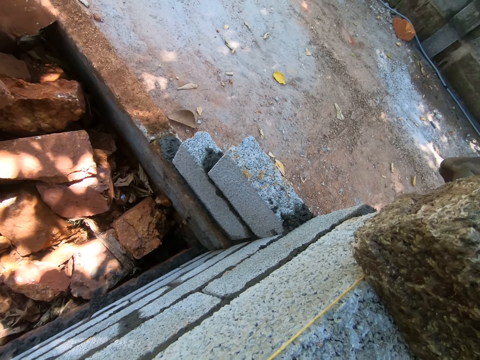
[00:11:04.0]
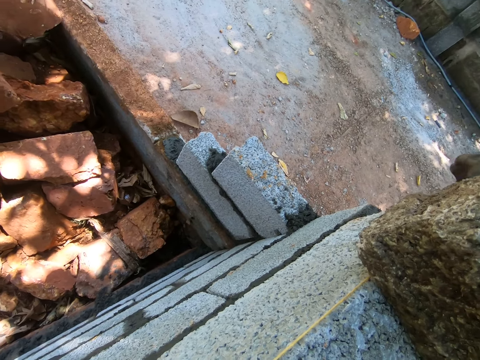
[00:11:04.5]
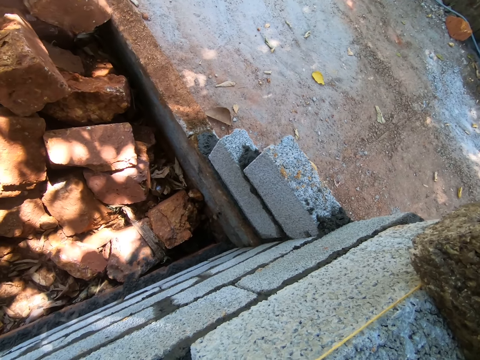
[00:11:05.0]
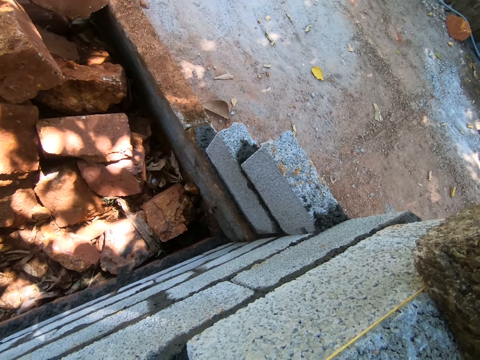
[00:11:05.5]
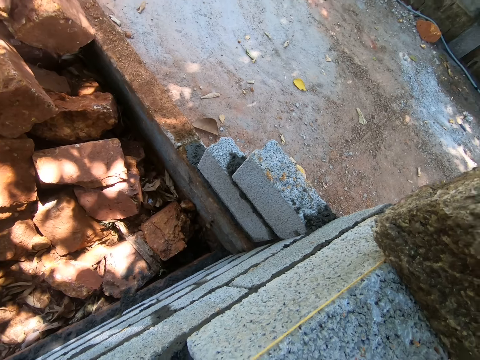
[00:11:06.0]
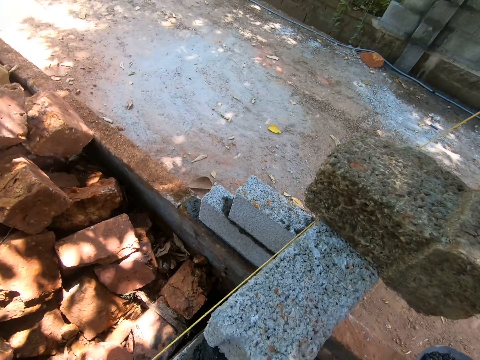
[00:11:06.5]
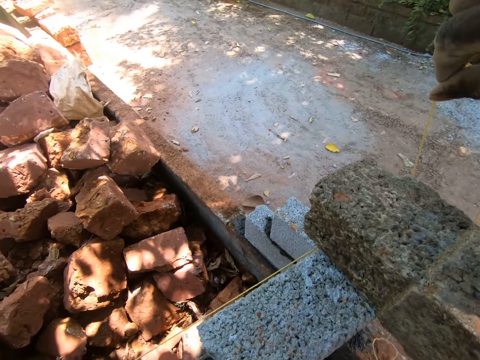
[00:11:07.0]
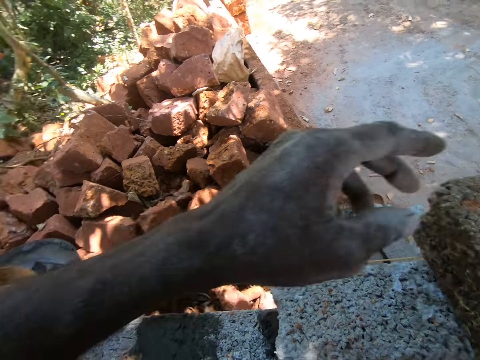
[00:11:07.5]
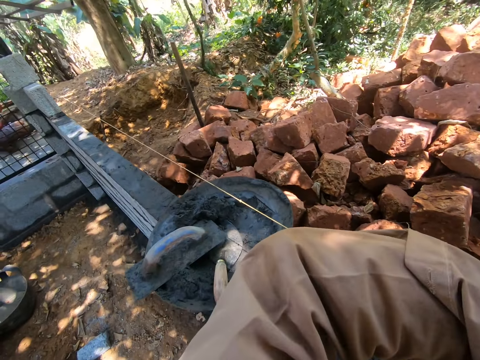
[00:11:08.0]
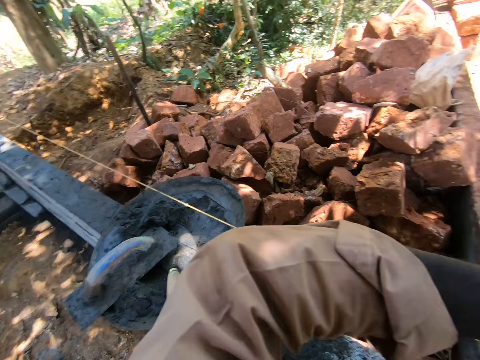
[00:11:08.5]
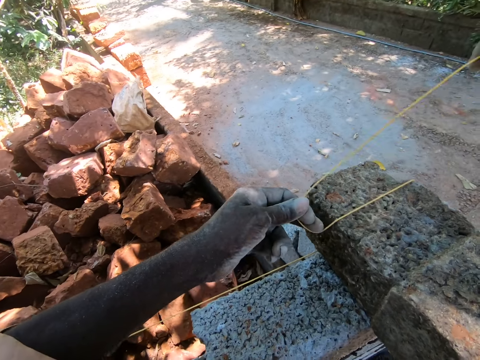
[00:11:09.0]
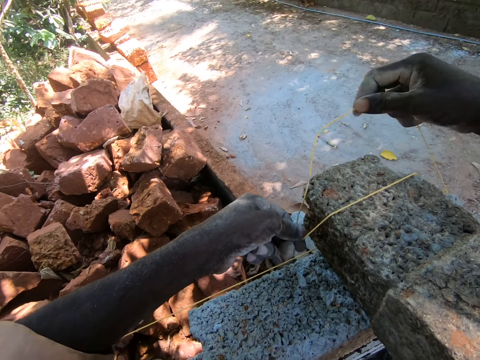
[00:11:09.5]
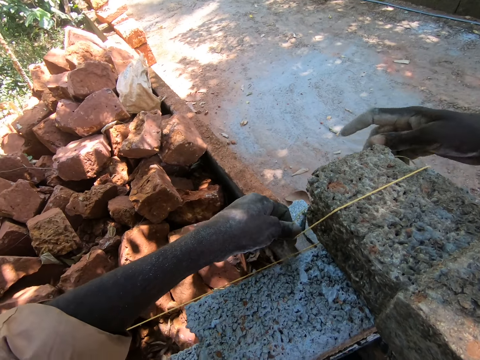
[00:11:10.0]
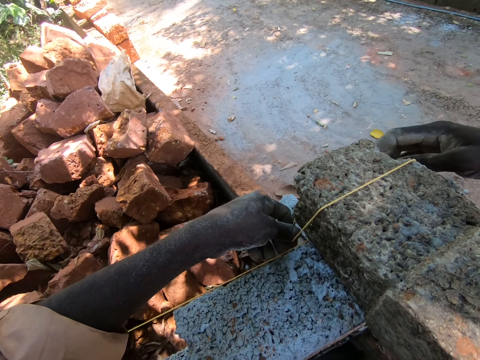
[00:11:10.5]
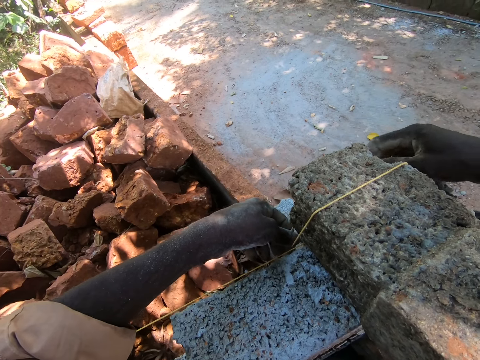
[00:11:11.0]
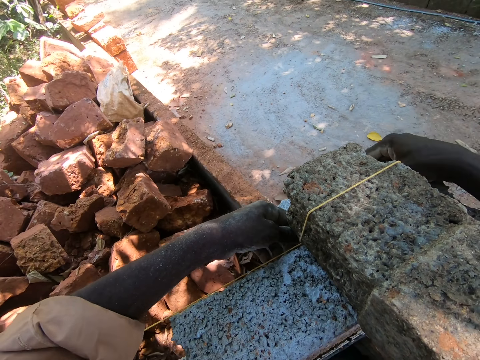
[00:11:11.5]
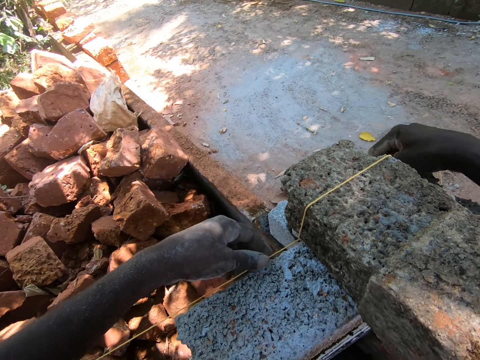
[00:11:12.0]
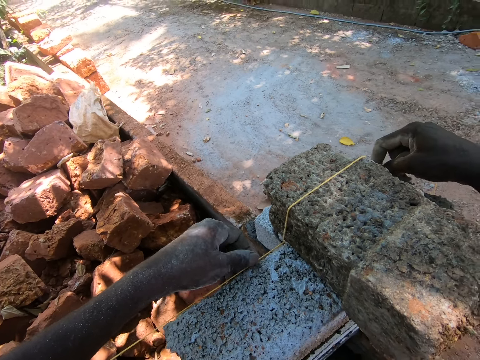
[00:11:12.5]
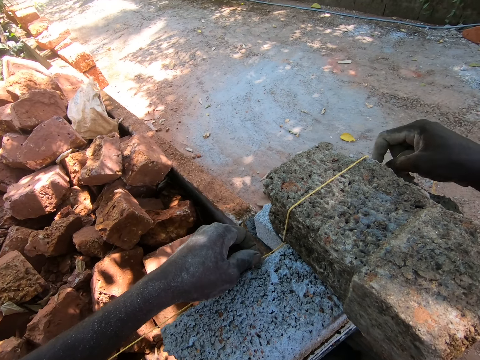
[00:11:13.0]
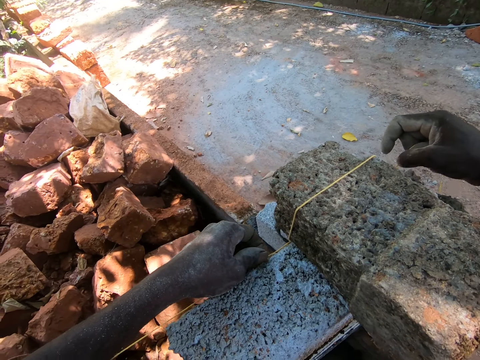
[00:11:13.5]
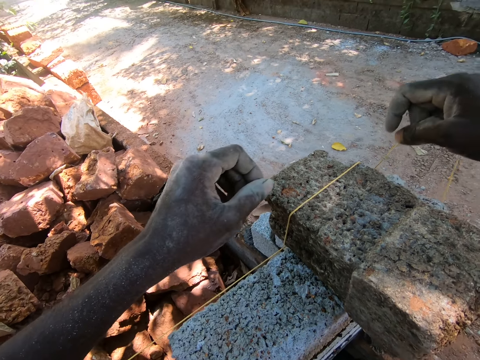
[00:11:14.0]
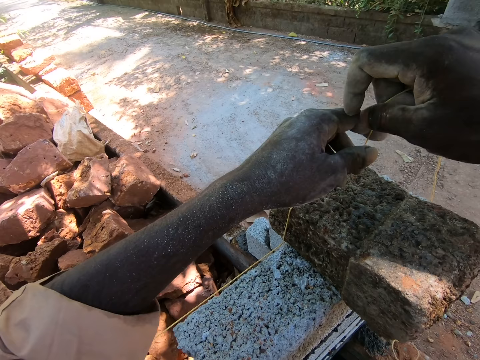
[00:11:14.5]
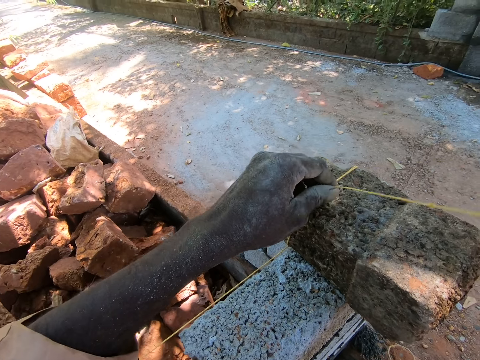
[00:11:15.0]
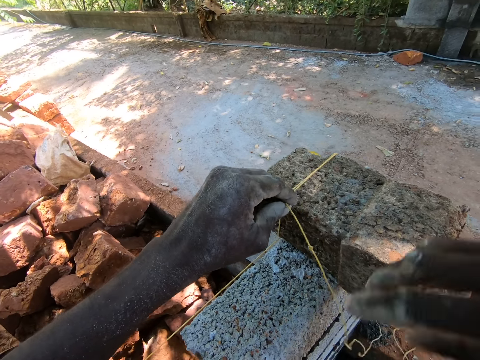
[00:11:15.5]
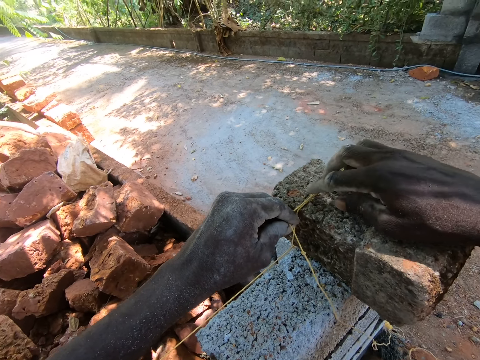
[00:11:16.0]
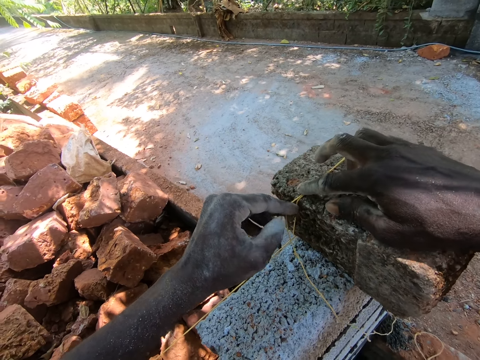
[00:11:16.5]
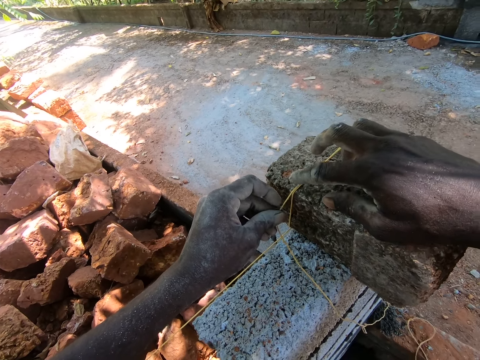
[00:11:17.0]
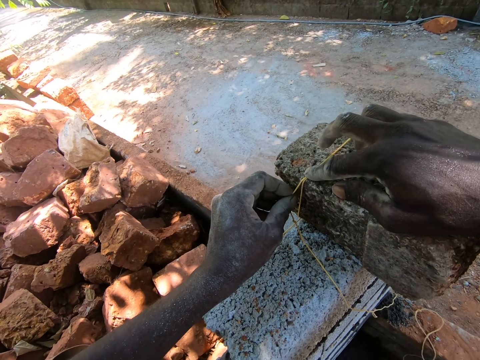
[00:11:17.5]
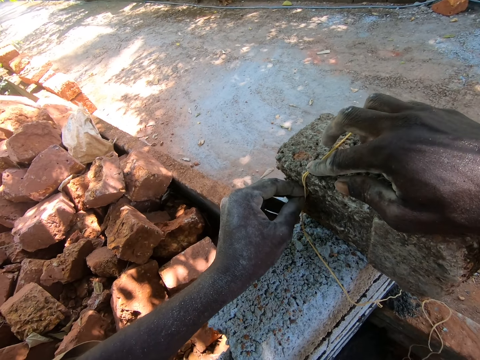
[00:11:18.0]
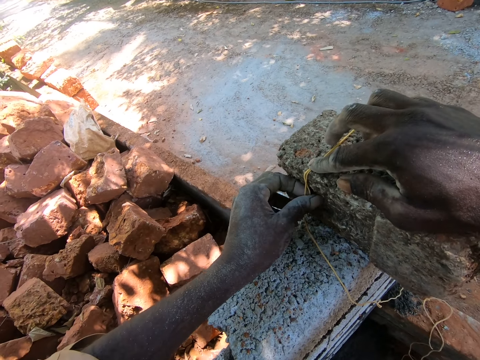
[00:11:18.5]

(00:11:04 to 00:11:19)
The camera wearer stares around. They measure the wall with a rope. They pull the string. They tie the string on the stone.

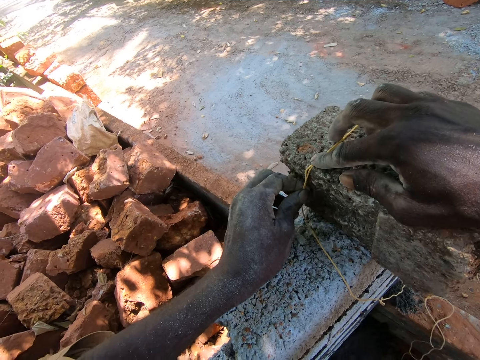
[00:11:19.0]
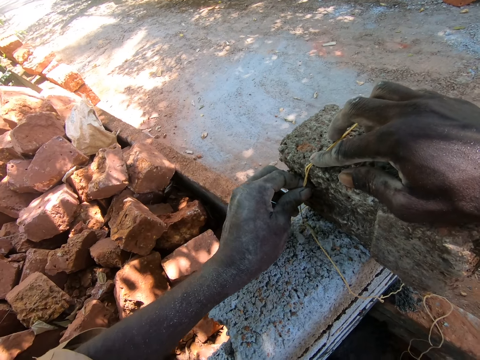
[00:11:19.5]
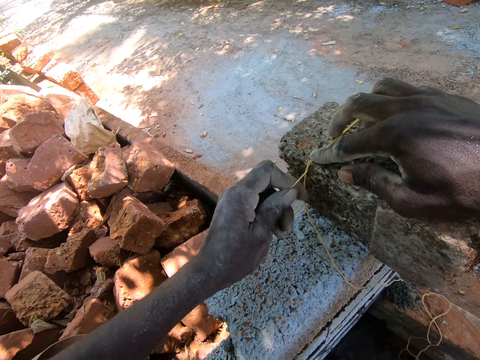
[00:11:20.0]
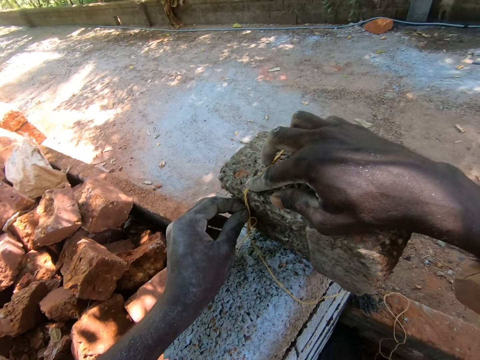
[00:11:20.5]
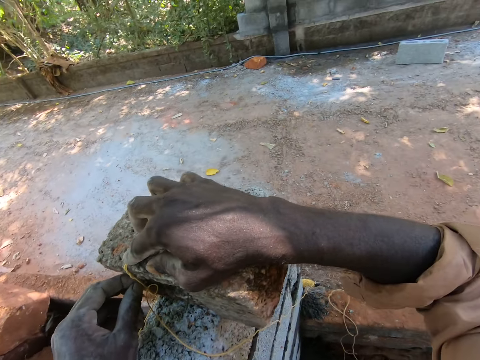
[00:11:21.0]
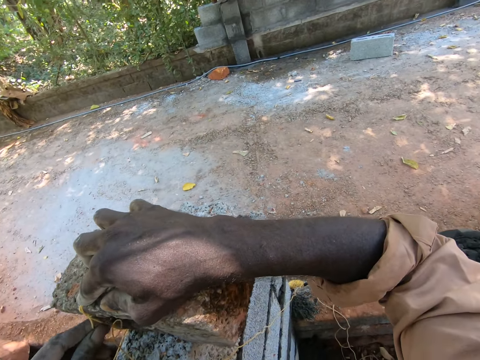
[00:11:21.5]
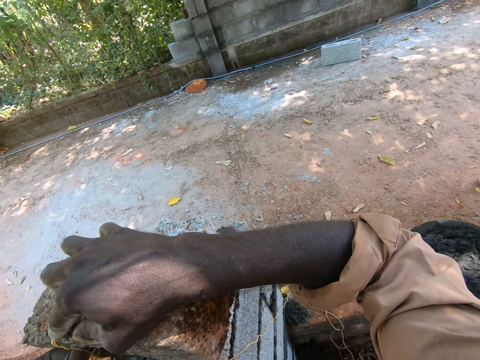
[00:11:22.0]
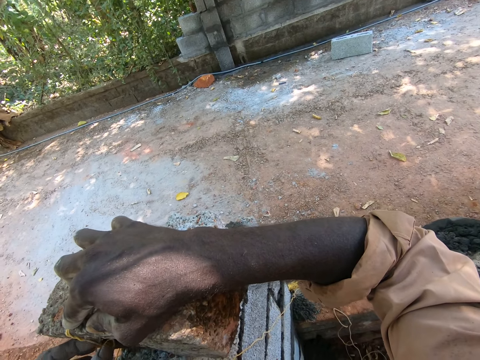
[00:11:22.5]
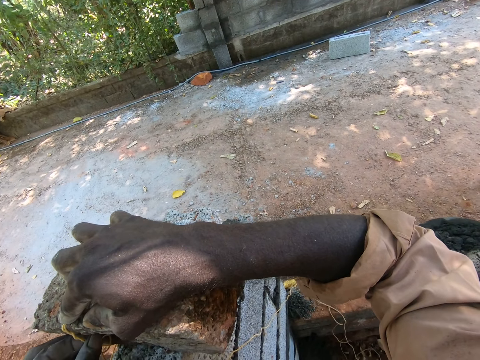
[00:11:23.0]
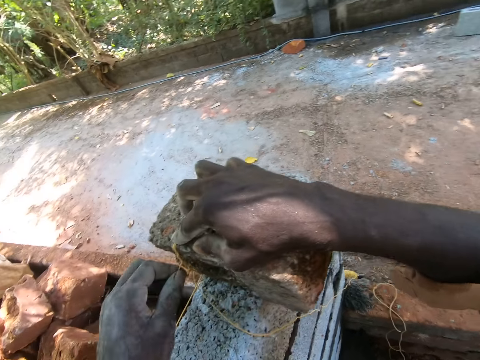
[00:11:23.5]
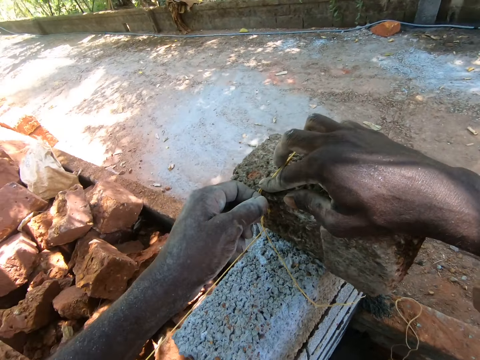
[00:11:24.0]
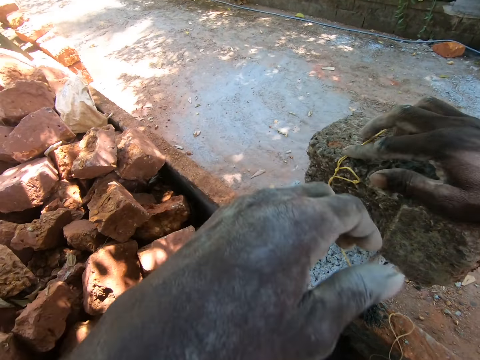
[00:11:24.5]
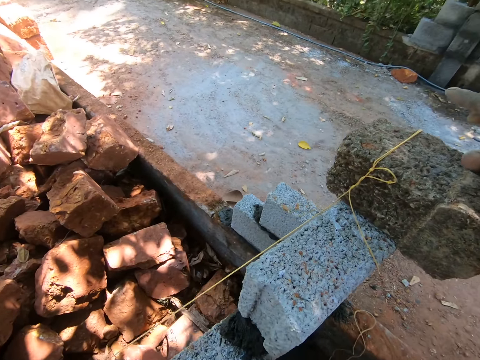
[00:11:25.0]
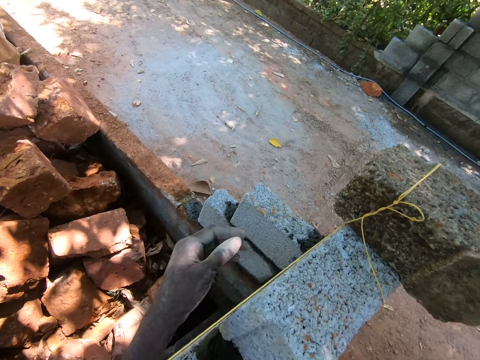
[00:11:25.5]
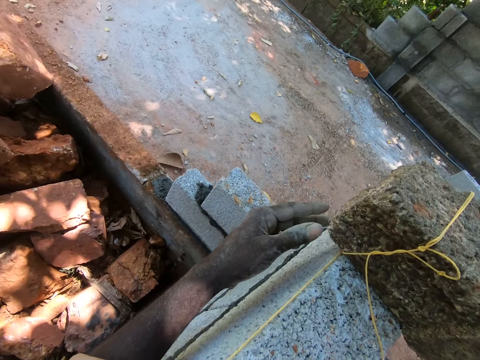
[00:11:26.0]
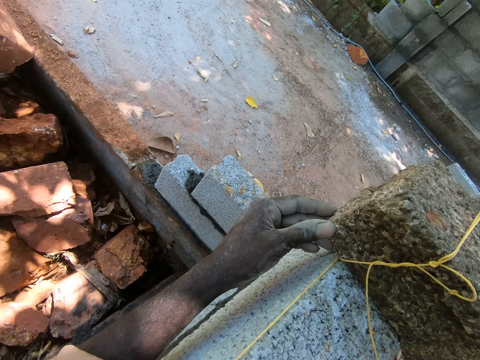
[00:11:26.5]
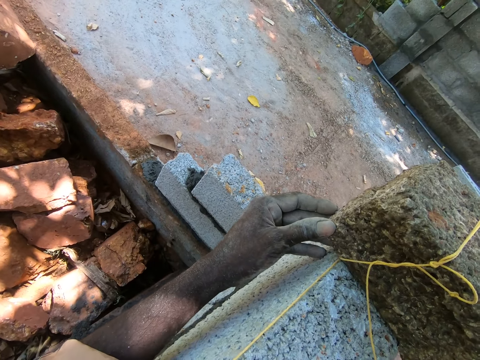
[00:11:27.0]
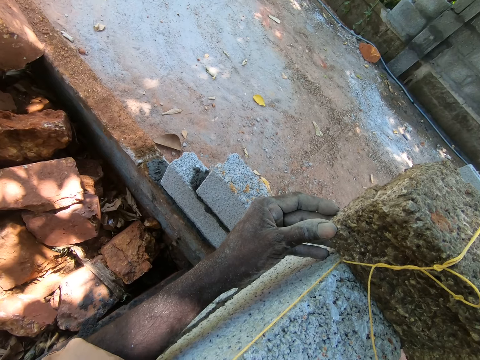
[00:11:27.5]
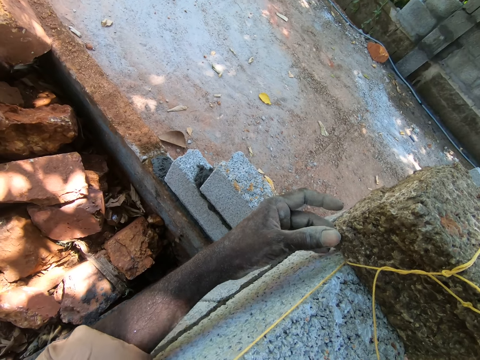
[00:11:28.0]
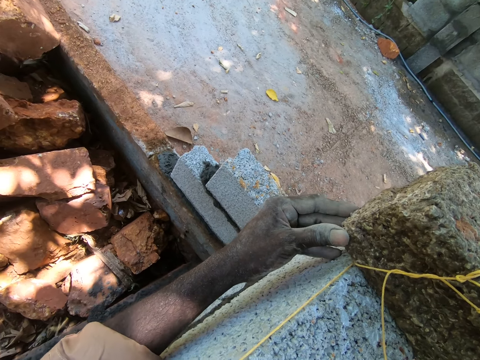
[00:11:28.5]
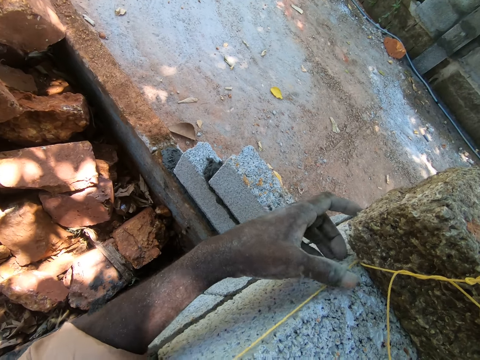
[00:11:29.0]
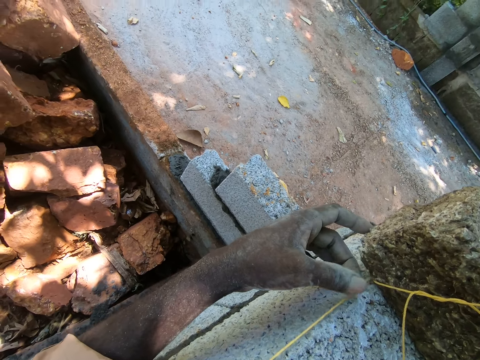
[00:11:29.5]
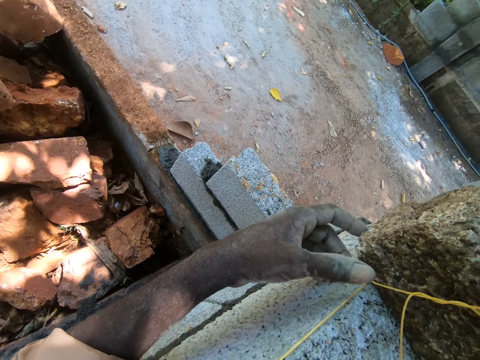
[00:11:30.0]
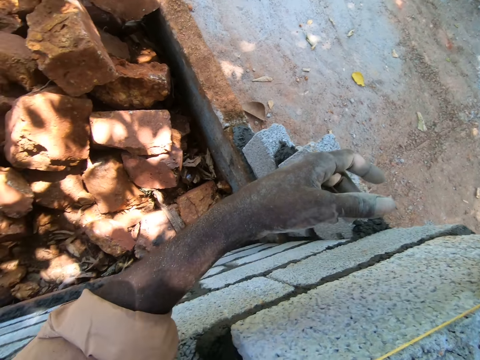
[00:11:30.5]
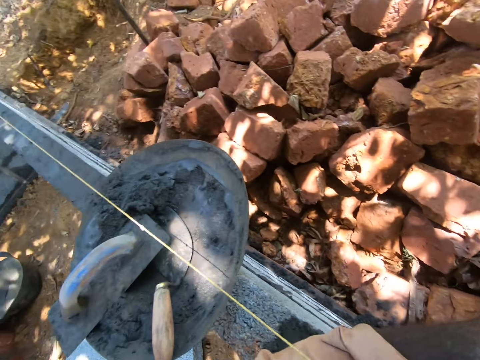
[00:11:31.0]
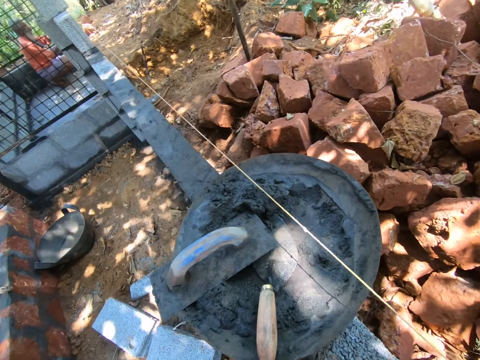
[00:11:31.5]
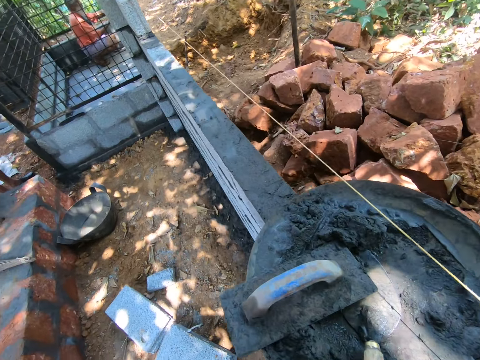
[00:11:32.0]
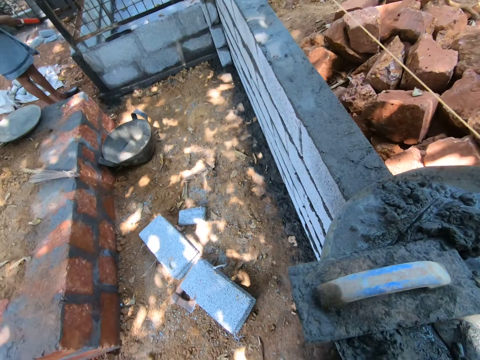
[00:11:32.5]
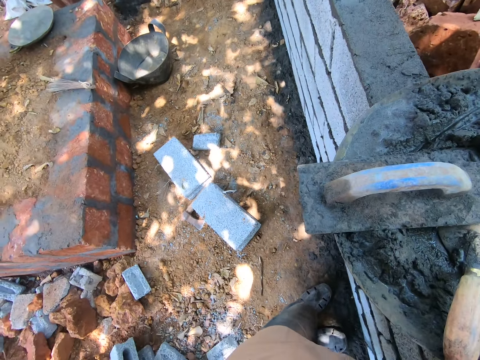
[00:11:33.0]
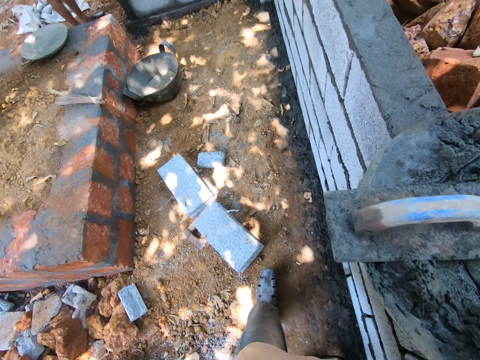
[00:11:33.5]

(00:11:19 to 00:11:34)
The camera wearer adjusts the string on the stone. They adjust the concrete brick on the wall. They stare around.
